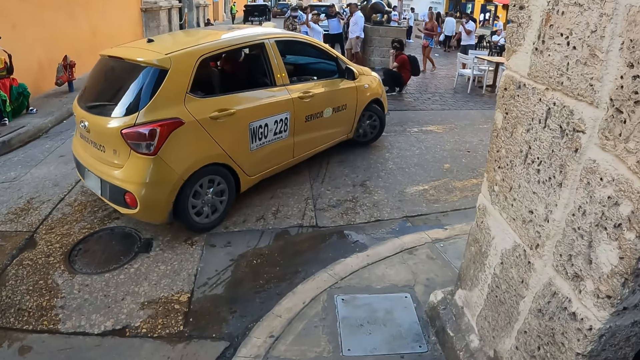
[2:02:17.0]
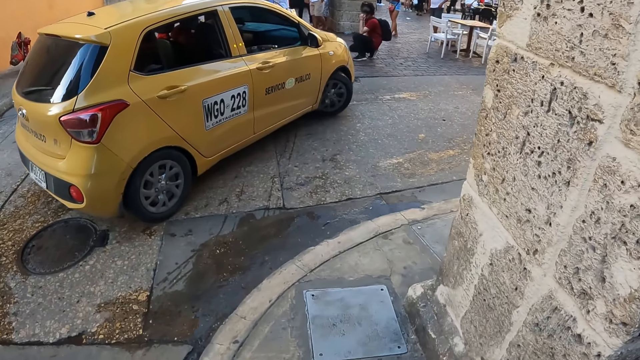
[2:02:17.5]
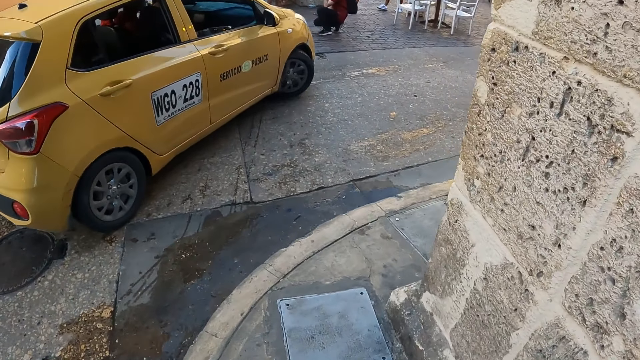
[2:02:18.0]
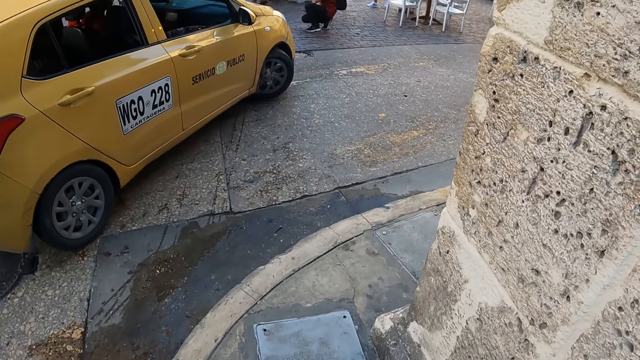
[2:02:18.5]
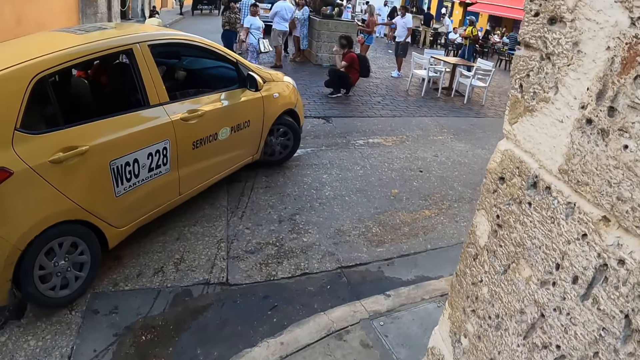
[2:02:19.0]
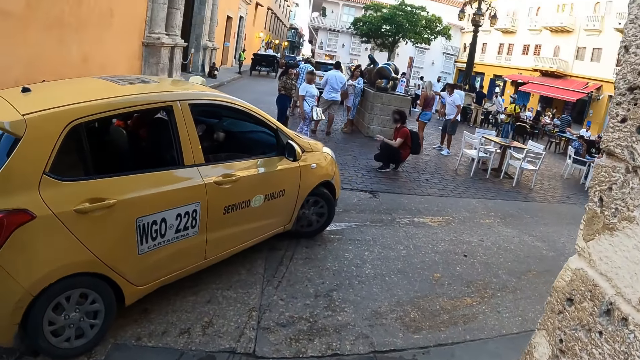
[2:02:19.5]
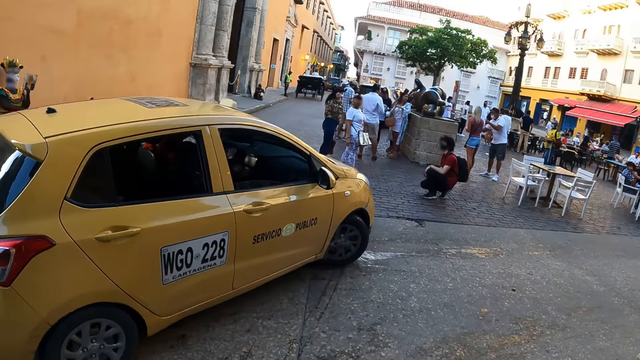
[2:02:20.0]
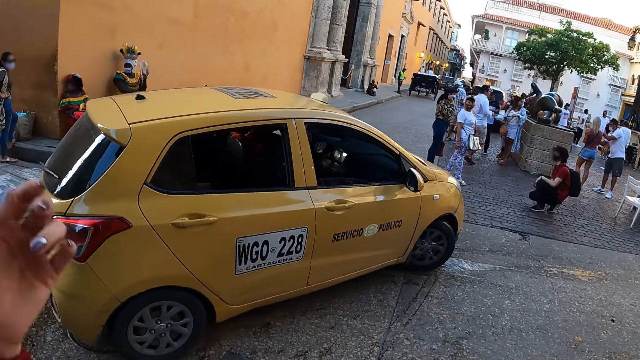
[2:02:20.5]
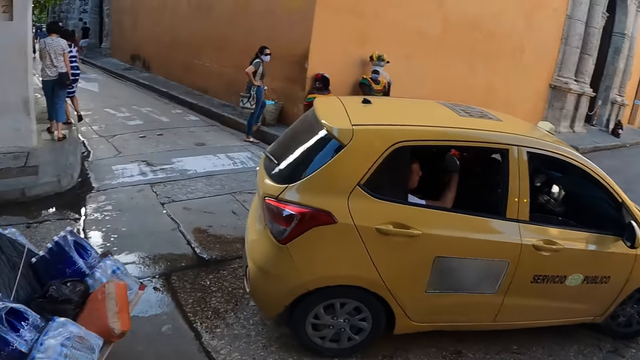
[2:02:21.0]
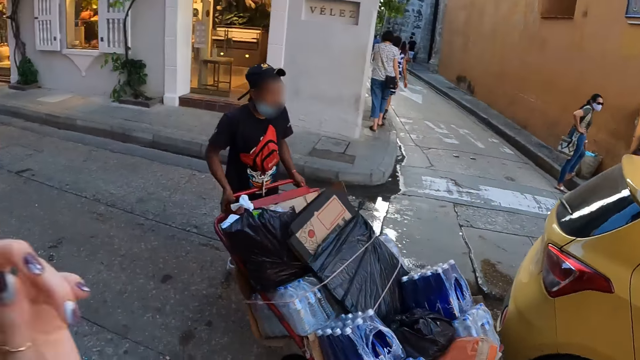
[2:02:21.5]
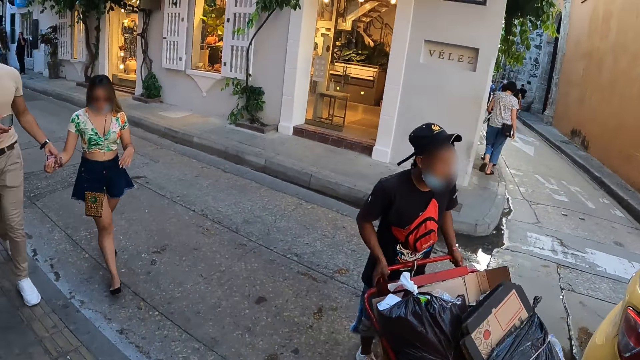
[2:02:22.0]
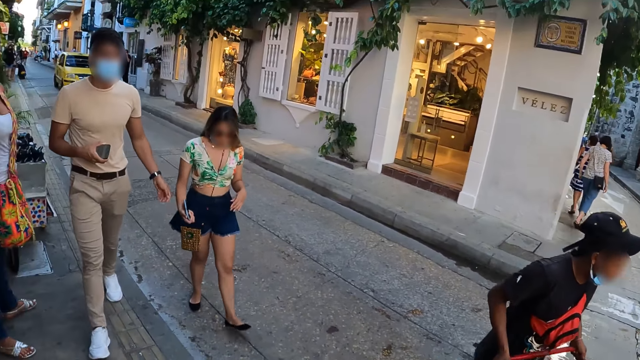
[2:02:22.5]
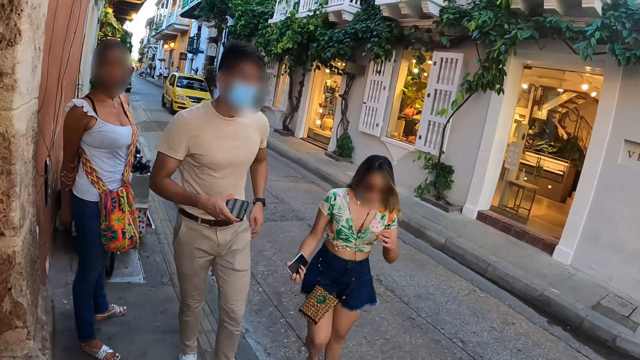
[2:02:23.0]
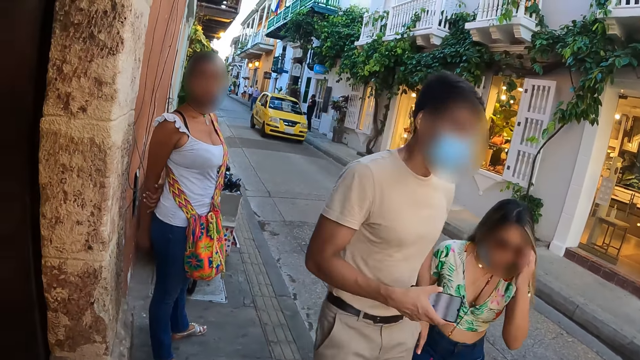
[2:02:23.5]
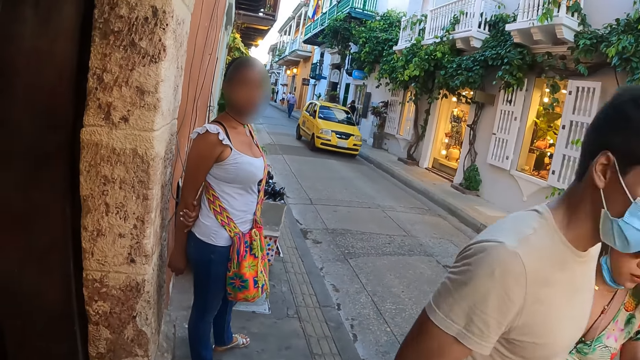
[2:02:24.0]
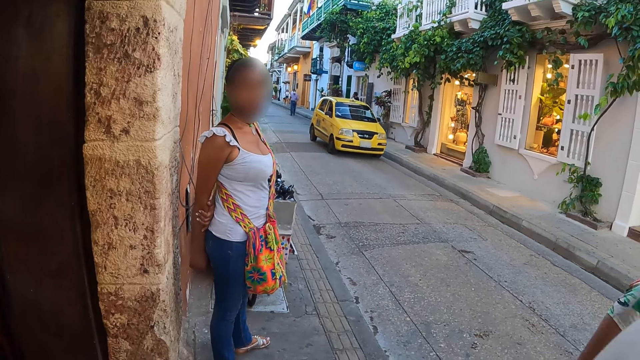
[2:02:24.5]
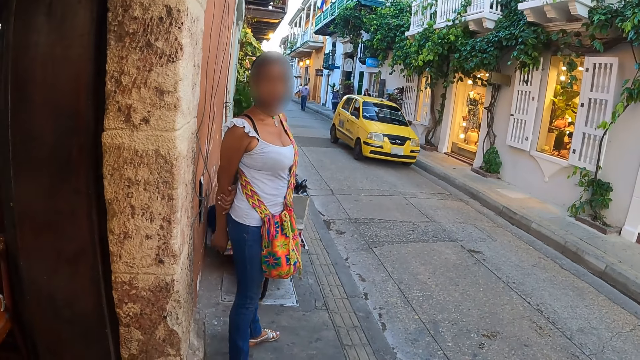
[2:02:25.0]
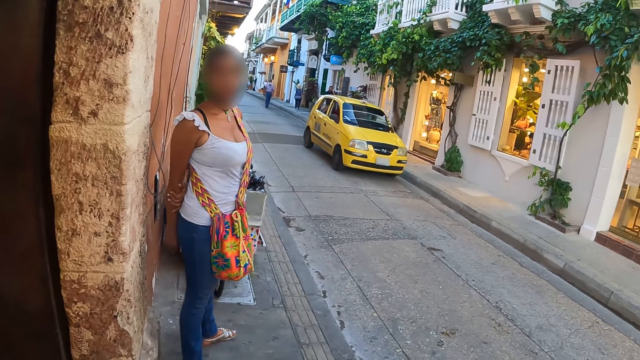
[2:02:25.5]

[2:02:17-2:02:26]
The camera wearer walks around.

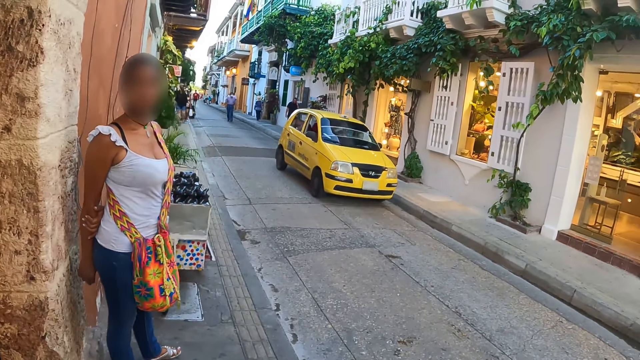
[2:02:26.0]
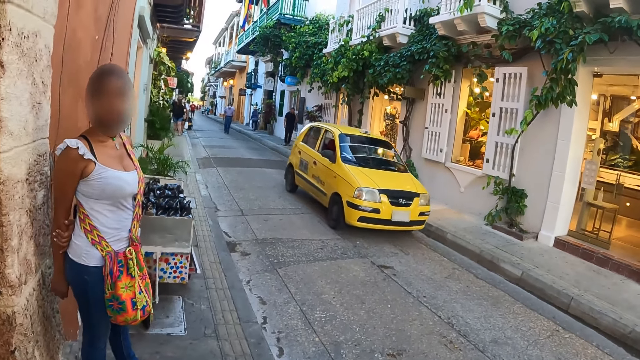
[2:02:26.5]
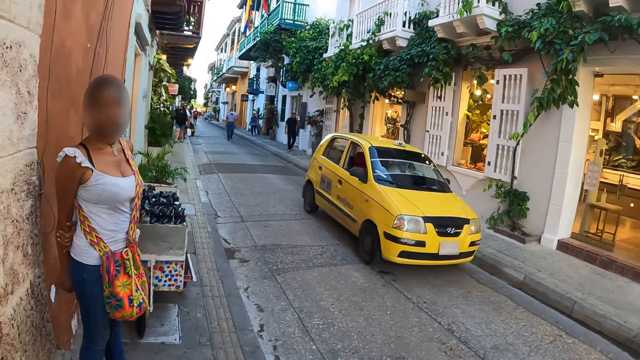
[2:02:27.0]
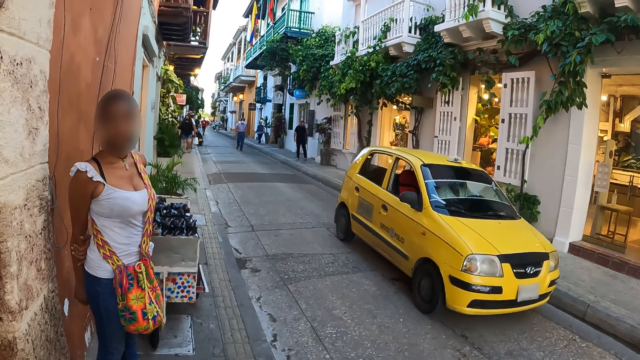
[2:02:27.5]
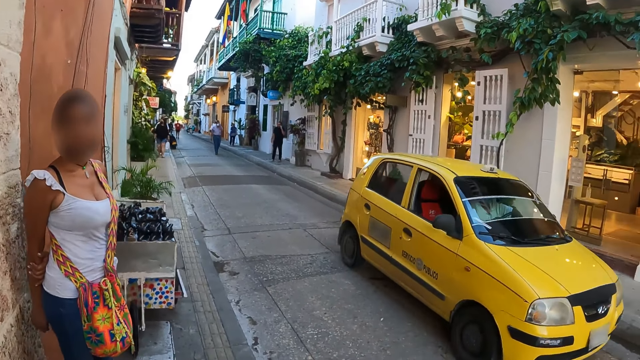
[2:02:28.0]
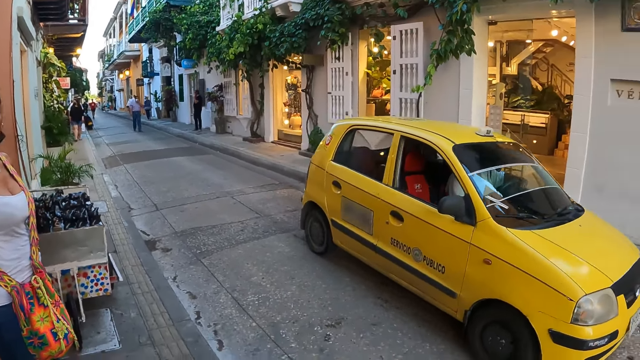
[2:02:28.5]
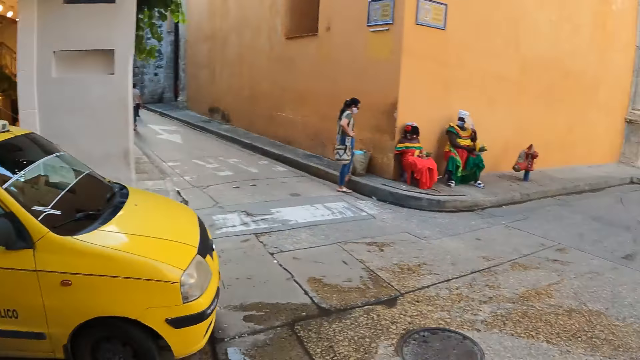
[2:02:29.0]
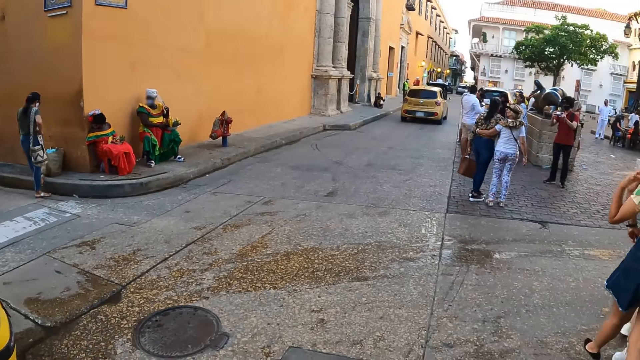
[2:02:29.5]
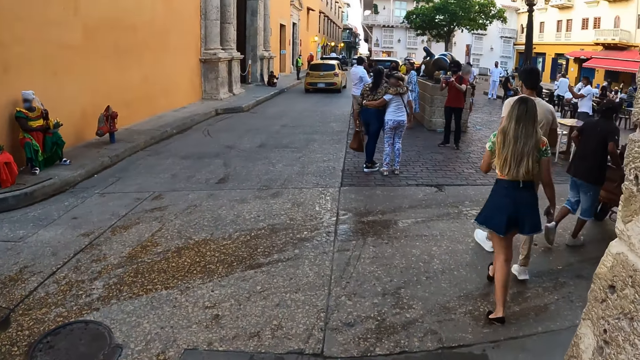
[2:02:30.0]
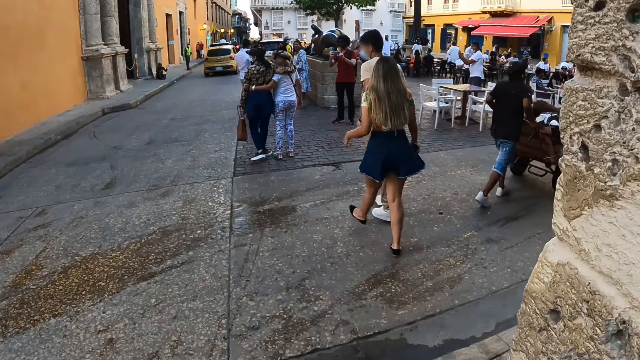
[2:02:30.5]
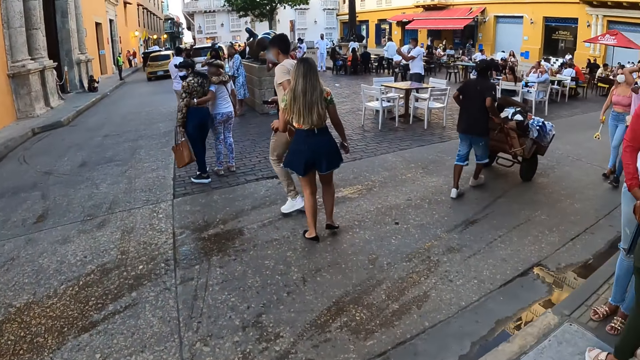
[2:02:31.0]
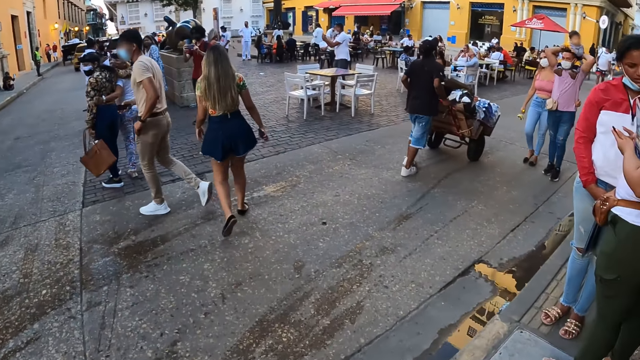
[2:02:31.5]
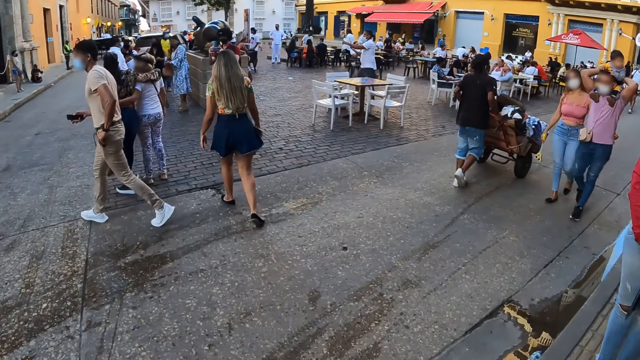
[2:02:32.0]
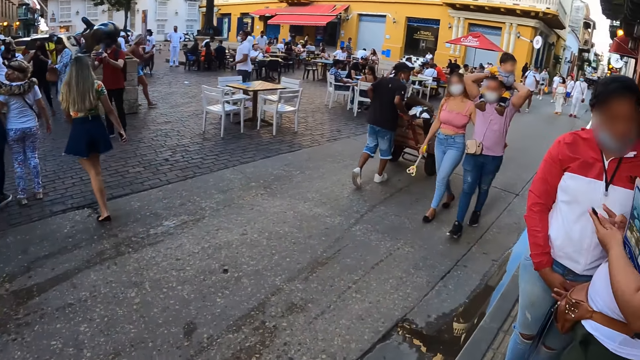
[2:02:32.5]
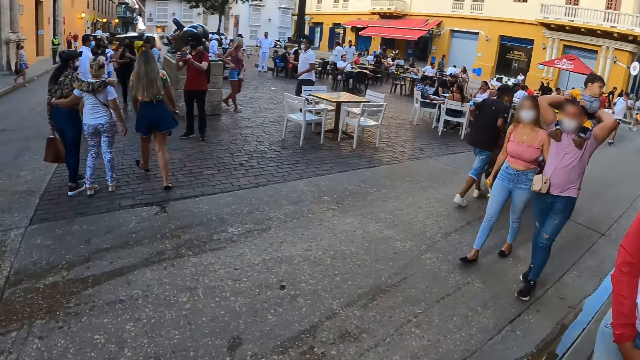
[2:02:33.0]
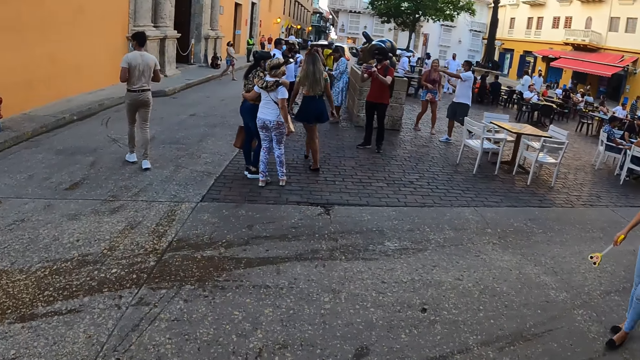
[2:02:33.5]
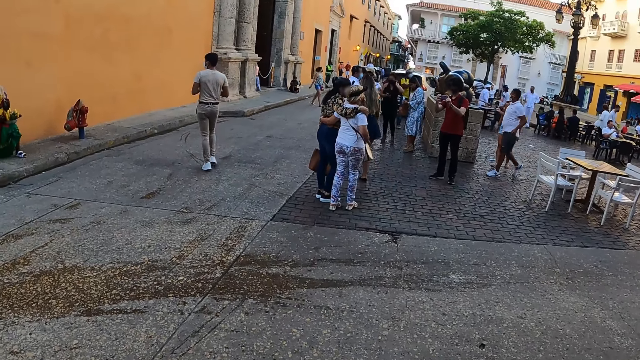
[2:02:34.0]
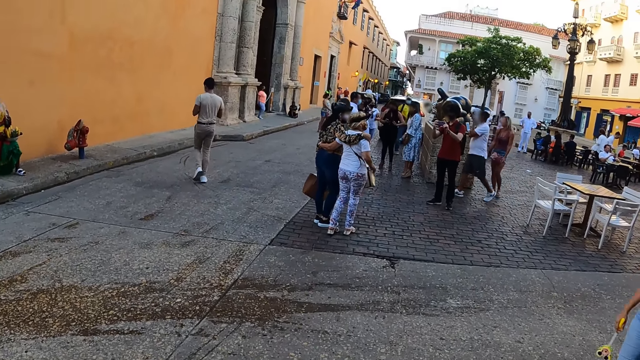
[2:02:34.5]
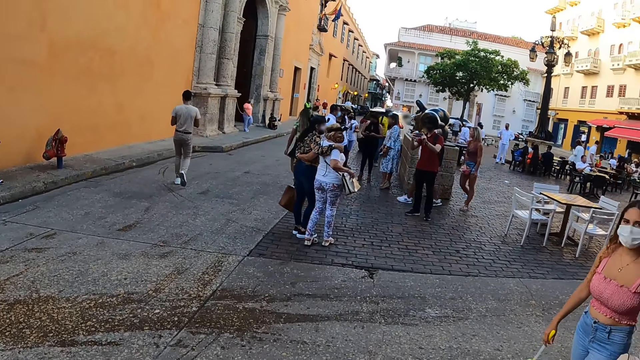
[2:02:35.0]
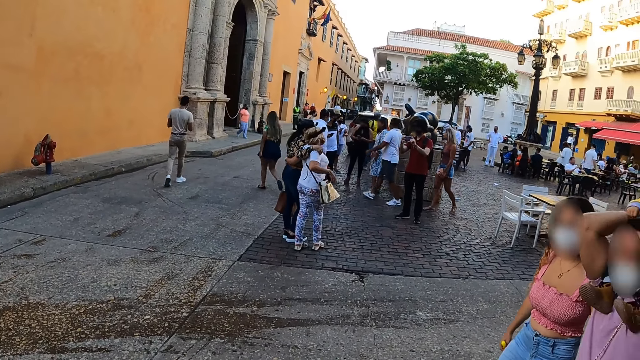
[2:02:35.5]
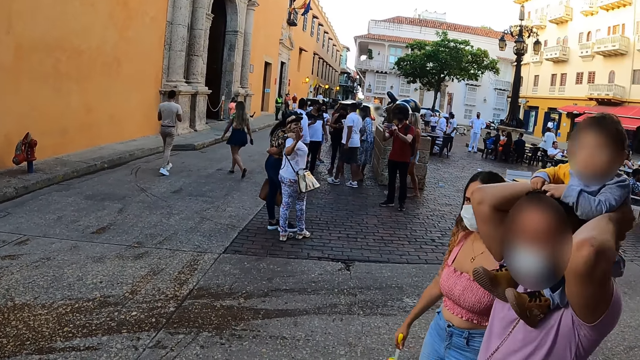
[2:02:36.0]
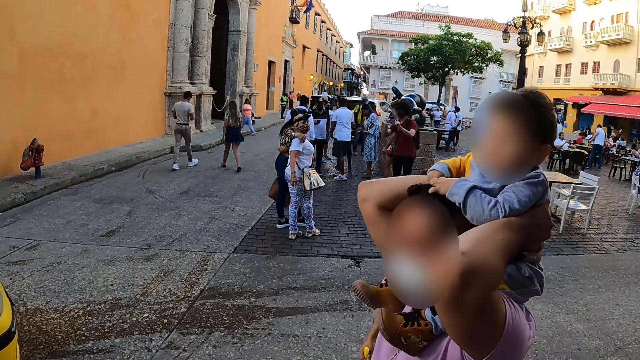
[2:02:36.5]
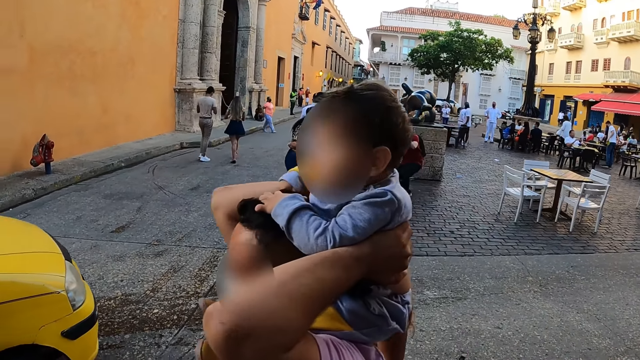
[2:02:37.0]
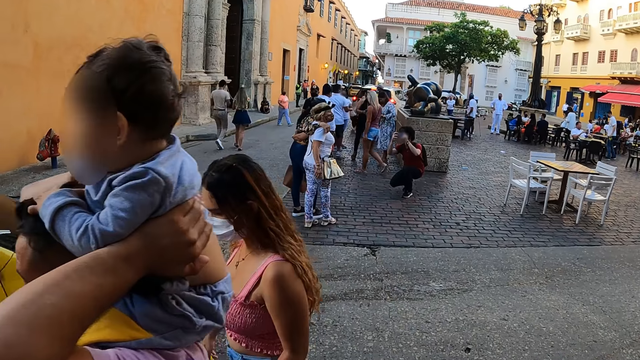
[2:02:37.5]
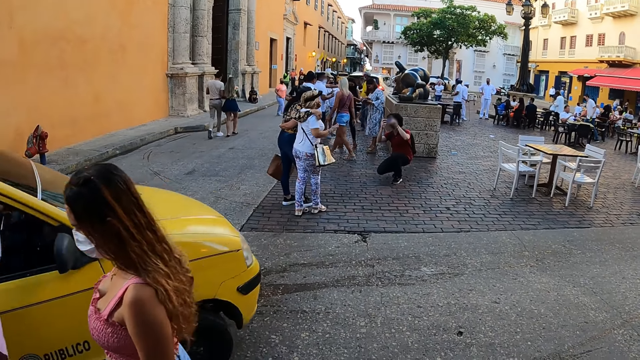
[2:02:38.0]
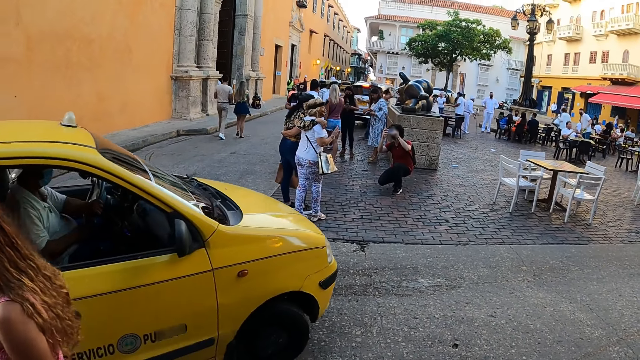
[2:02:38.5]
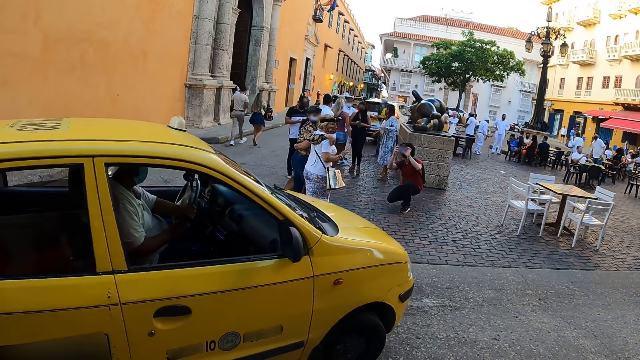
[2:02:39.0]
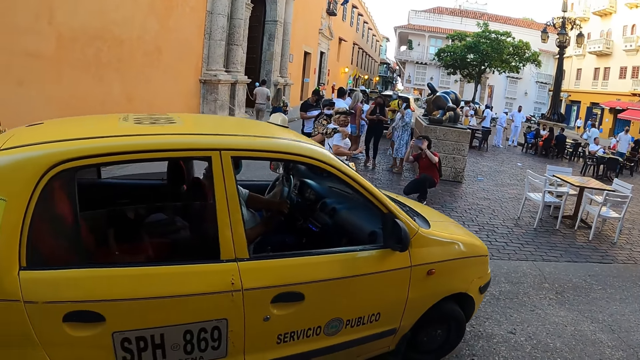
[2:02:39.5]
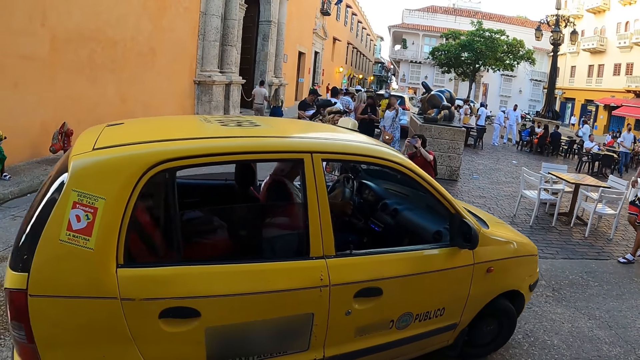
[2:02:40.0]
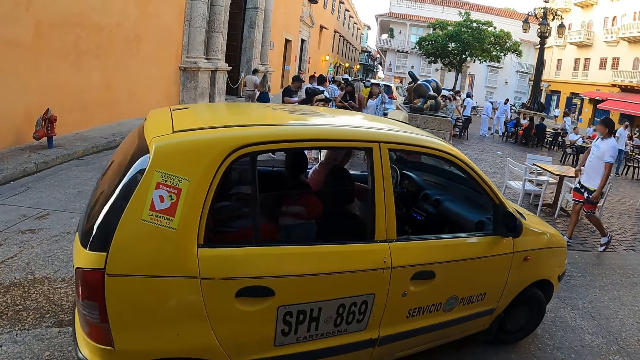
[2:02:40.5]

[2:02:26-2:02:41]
The camera wearer interacts with a girl. They look around the street. They walk around the street. They look around.
